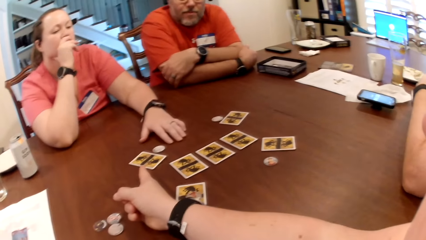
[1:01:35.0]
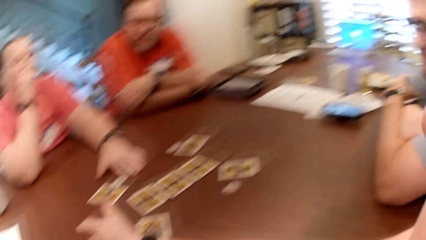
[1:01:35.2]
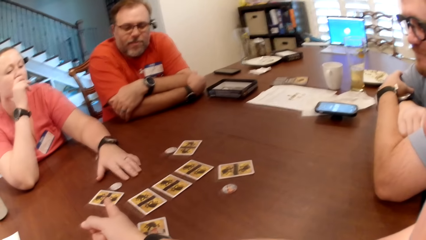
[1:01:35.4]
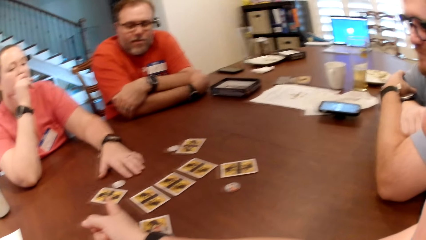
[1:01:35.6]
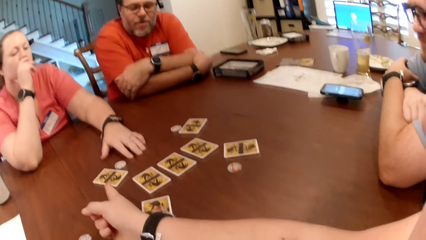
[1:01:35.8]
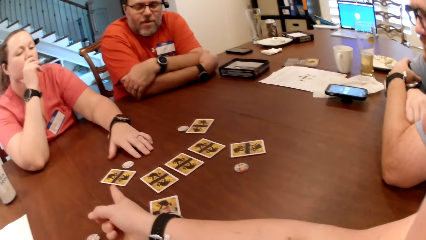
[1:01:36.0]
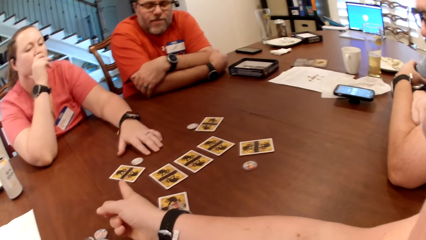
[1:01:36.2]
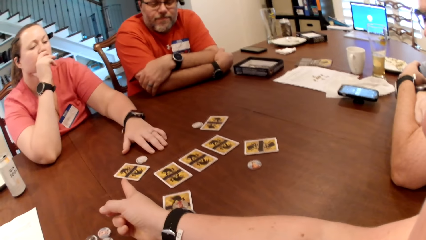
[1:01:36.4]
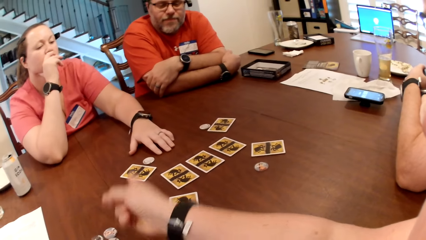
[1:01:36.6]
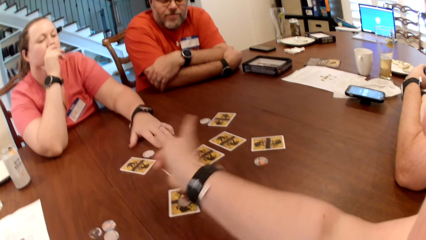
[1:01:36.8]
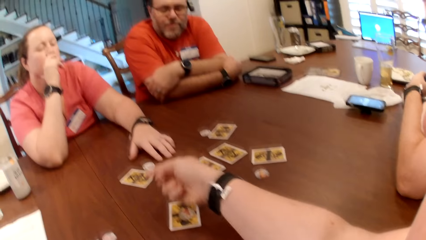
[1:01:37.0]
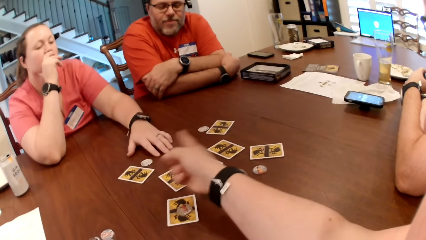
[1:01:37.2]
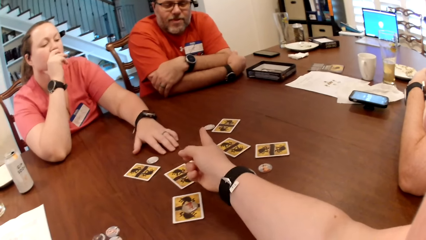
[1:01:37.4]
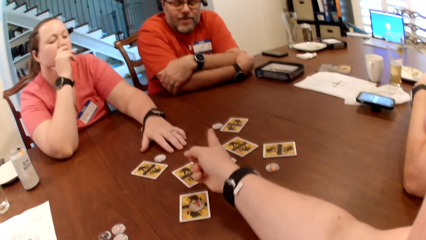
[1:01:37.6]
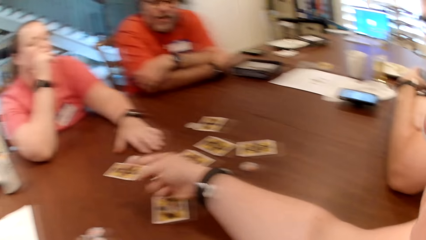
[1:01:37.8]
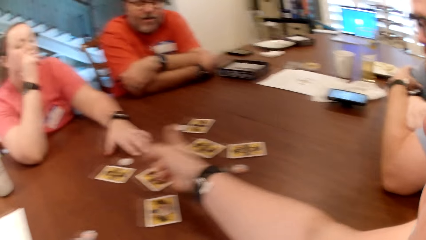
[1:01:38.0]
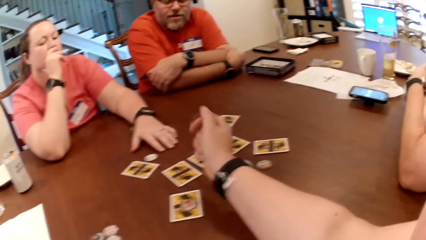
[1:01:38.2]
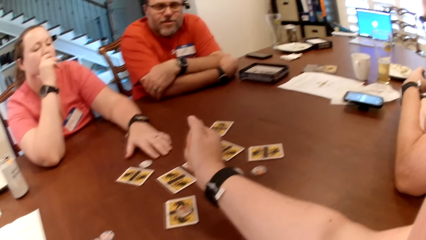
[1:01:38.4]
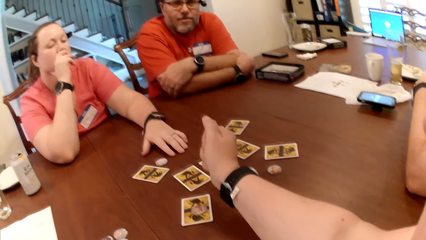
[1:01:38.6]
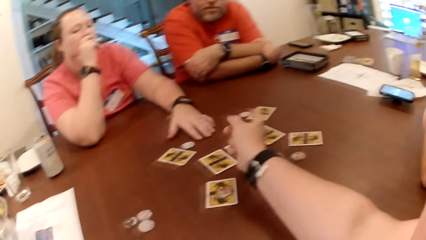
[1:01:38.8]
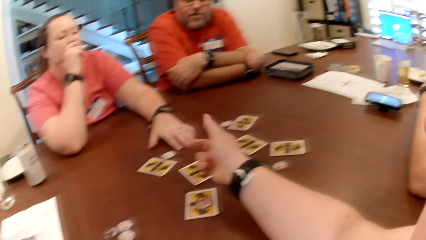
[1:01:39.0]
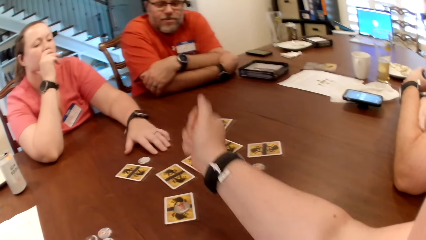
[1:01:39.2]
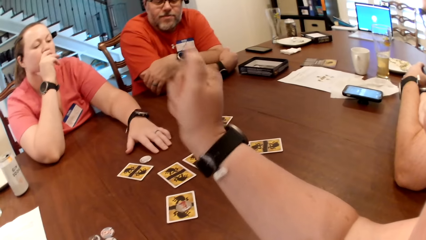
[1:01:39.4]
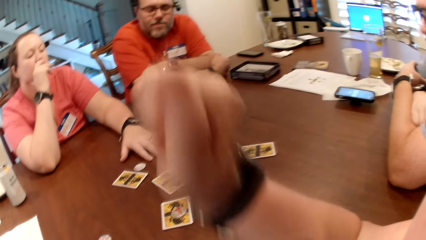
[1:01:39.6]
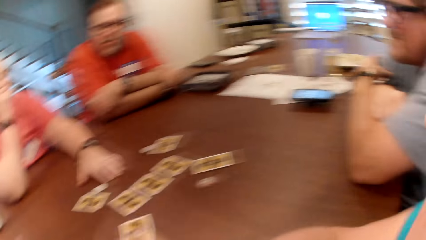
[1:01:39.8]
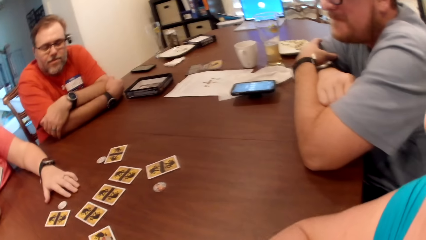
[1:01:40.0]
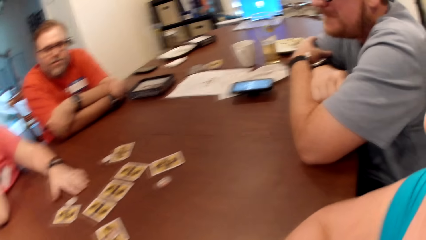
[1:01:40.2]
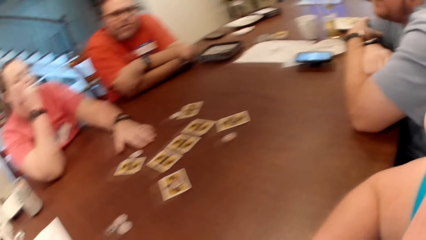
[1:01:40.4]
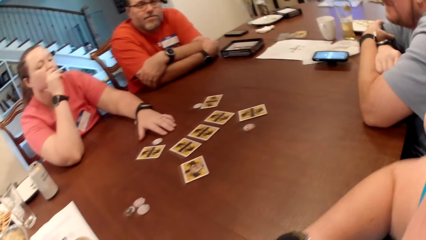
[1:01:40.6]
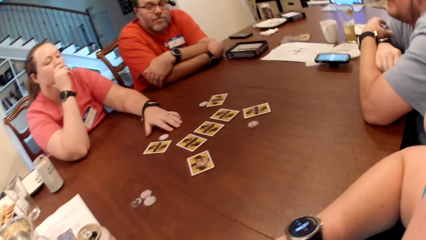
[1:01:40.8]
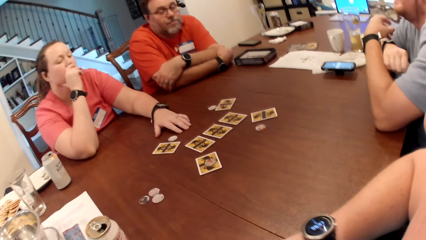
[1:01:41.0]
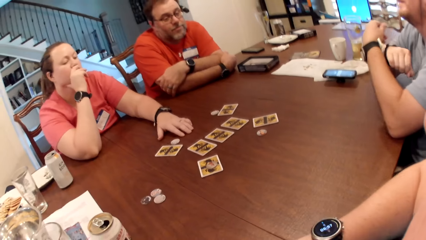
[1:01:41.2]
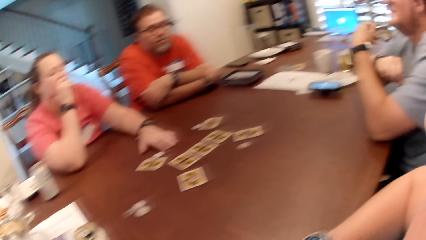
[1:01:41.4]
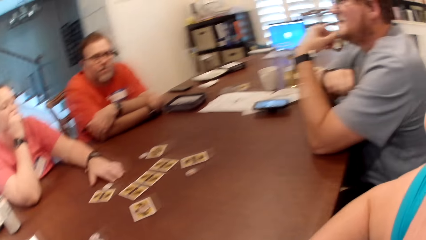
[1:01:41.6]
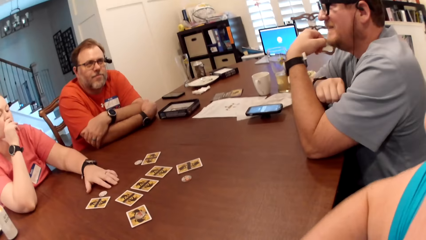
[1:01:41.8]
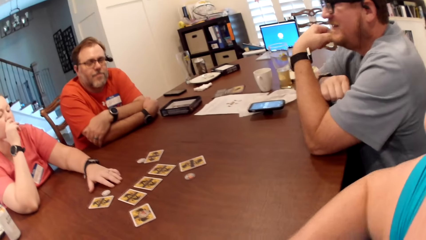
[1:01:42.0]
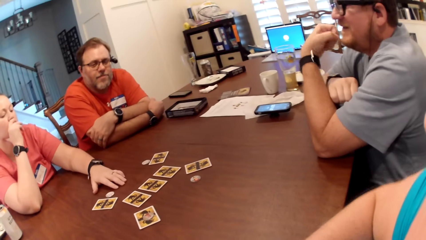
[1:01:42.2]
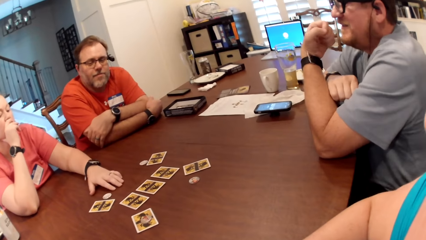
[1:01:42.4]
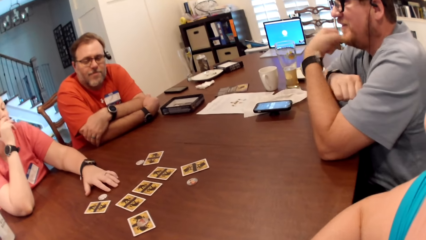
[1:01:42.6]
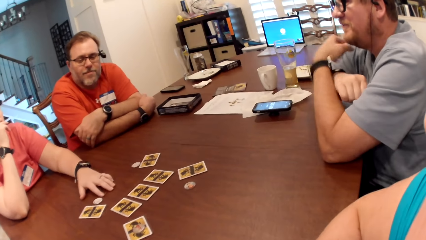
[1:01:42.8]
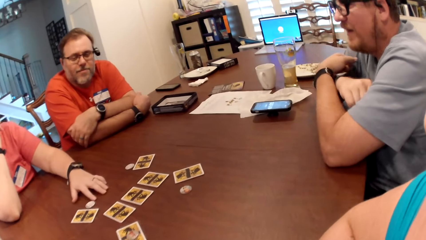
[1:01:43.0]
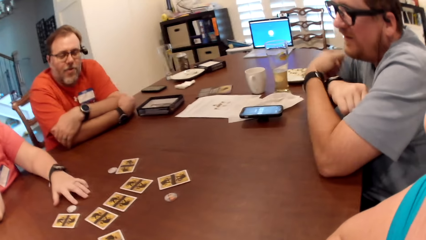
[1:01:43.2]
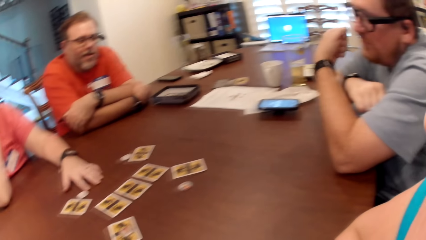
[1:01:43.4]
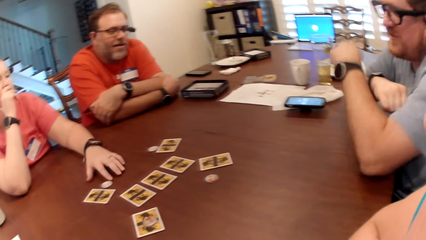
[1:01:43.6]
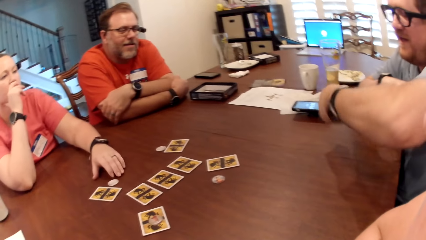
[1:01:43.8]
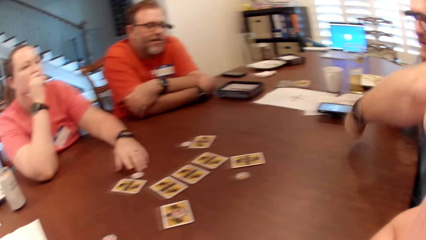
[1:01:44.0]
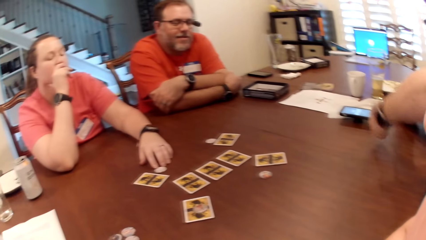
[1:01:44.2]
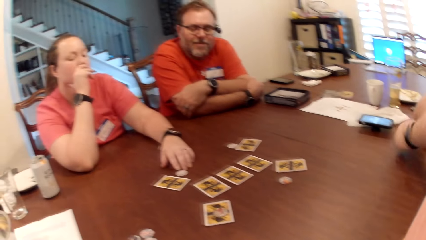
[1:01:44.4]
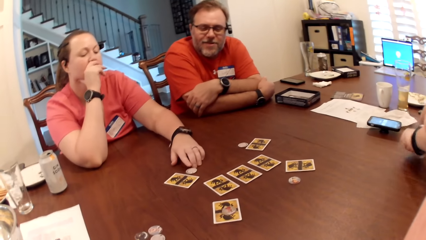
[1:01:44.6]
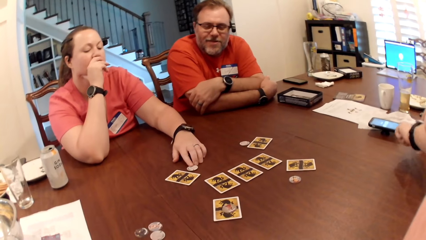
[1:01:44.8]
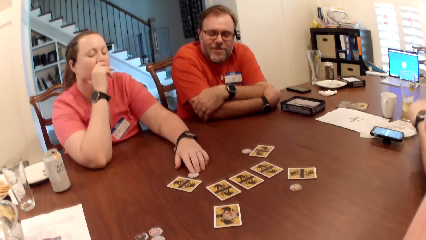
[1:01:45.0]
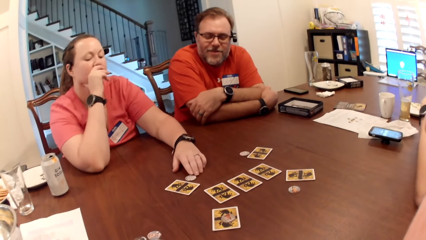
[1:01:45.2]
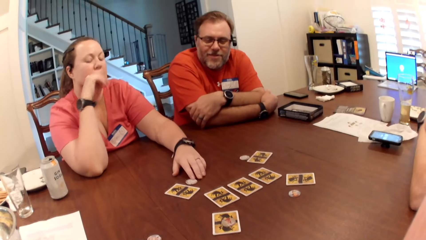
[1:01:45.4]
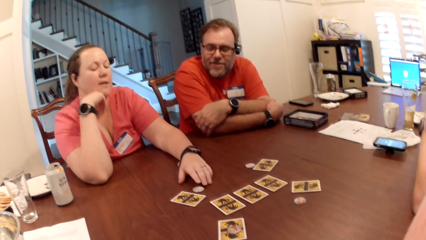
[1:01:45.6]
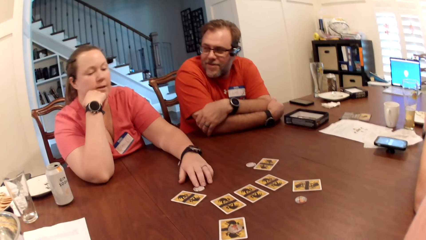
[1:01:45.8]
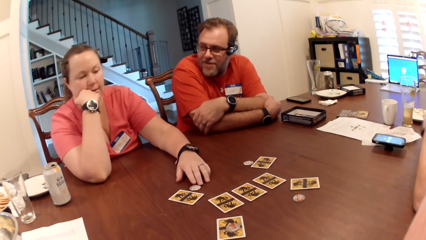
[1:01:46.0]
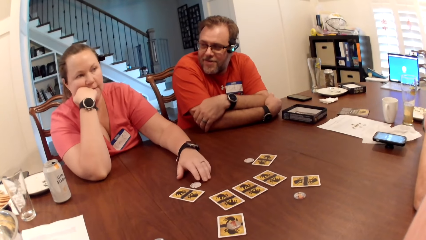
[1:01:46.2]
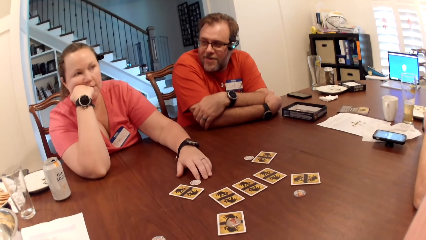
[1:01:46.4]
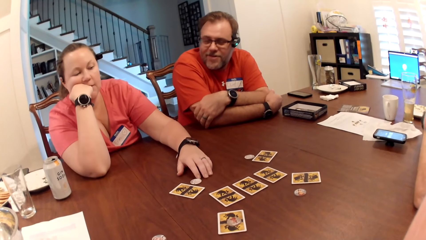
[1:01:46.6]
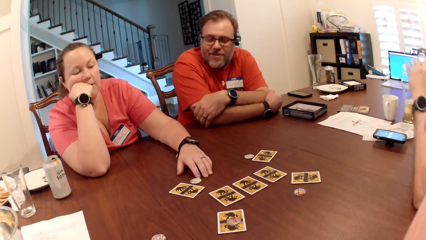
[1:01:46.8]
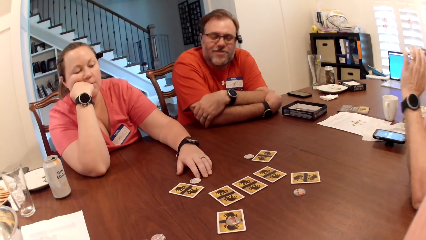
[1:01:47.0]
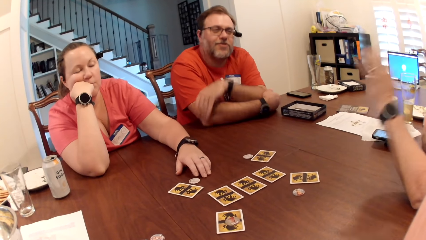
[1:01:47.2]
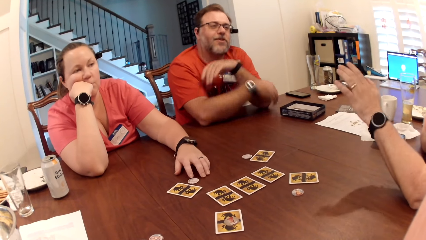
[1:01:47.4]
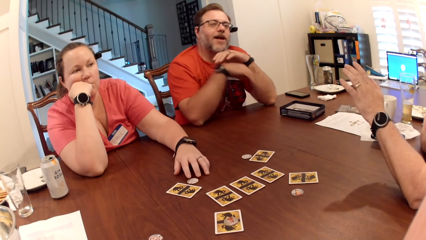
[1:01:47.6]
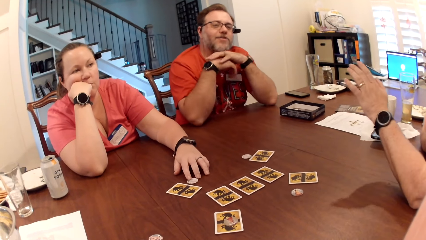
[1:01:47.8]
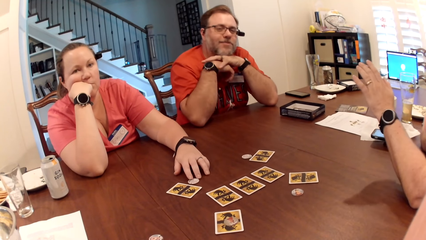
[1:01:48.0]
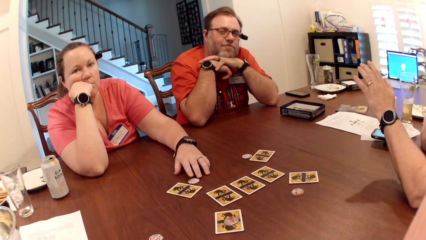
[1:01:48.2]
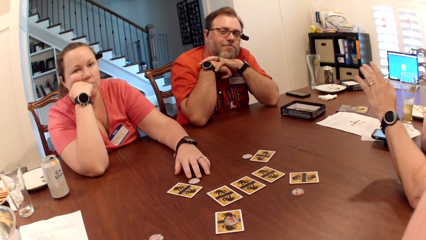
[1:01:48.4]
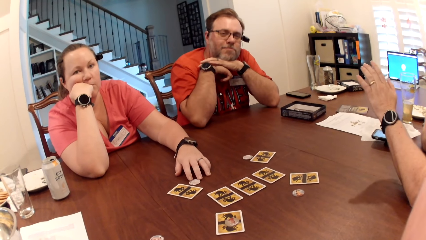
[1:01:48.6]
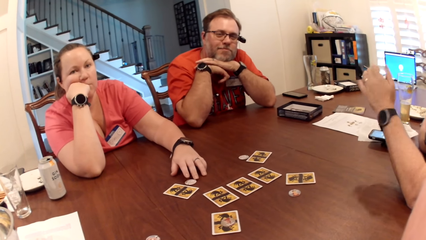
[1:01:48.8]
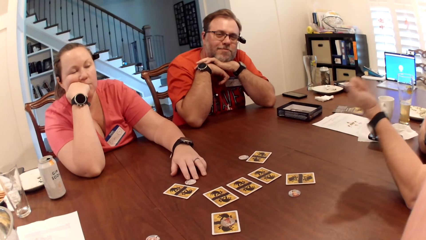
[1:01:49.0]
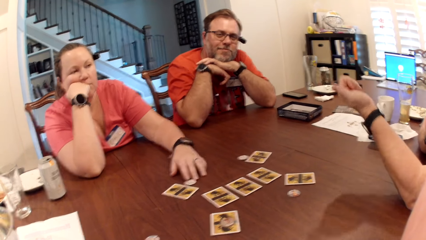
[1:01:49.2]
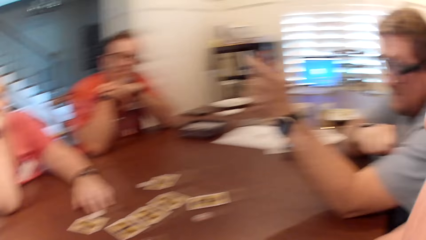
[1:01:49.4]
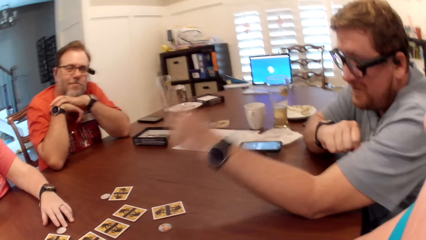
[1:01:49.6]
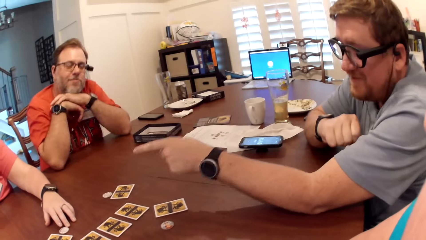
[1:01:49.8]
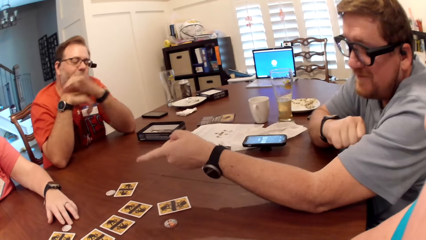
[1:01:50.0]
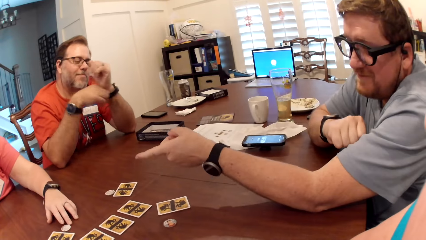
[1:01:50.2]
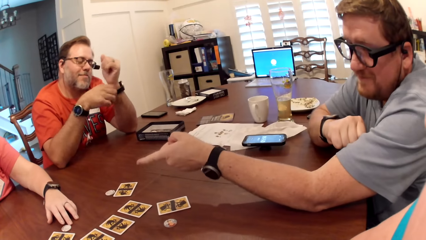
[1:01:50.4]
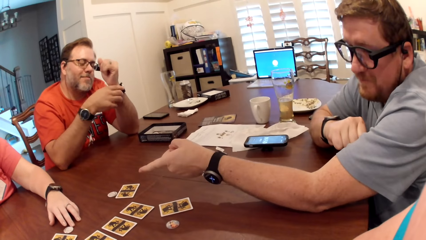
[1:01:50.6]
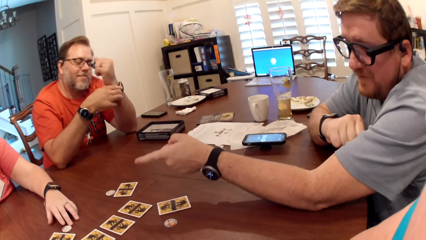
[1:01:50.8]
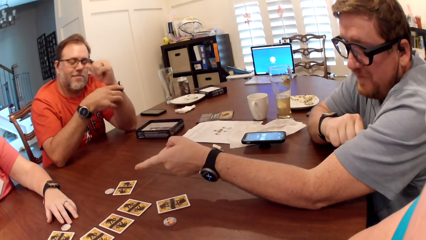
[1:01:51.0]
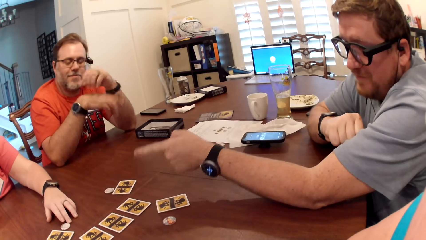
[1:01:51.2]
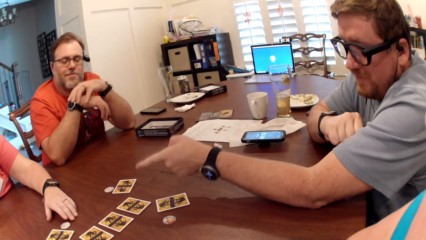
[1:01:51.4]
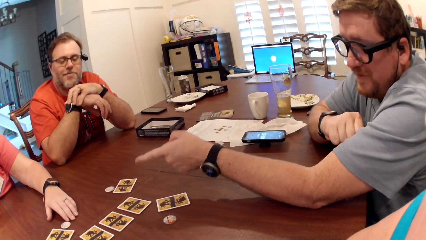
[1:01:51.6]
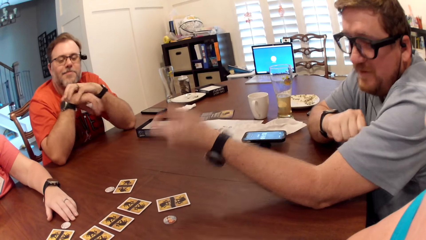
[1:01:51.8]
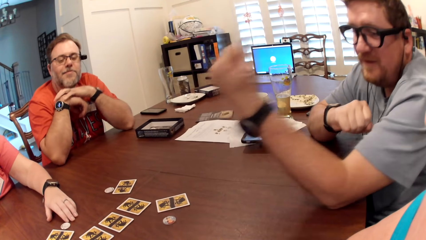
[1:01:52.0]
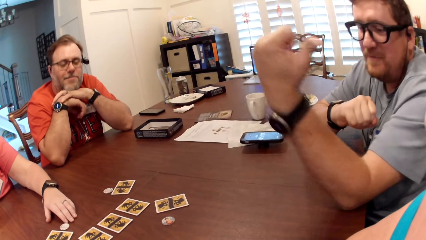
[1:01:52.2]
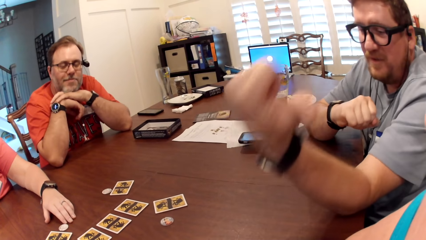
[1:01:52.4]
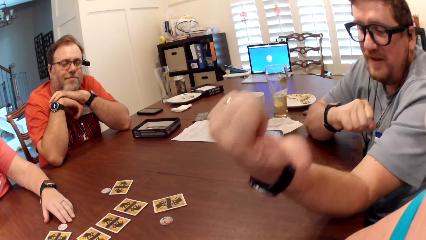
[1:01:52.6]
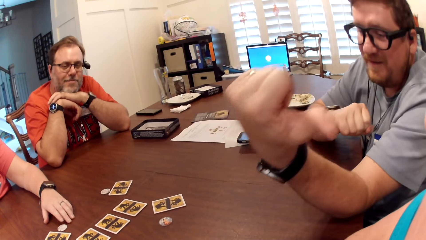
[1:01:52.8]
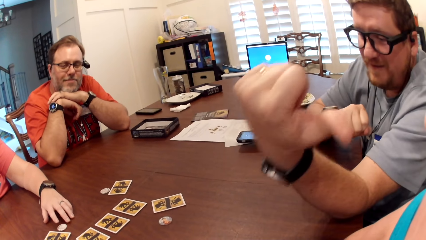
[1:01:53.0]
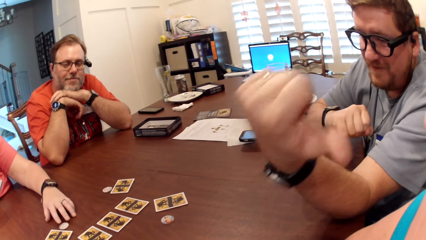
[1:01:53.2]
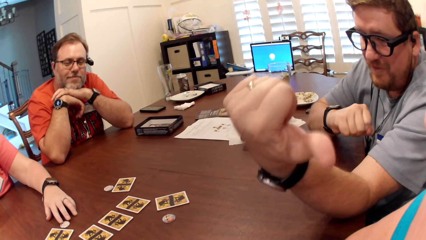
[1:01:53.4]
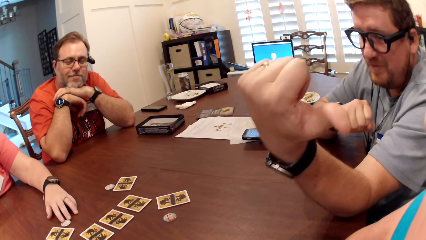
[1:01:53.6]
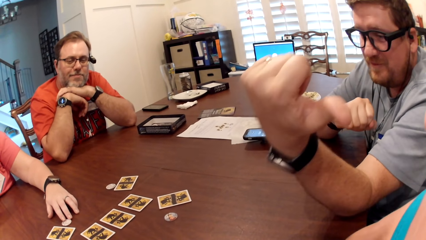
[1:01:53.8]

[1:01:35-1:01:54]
The camera wearer talks. A man talks. A woman touches a card token on the table with her left hand. A person looks at a lady. The man talks. The man points a finger on the table and points a thumb at the camera wearer.
